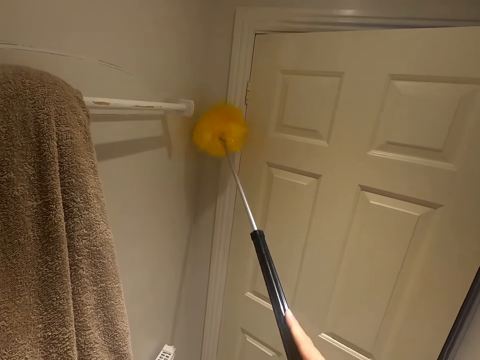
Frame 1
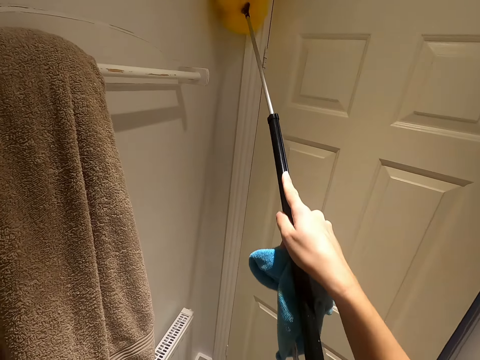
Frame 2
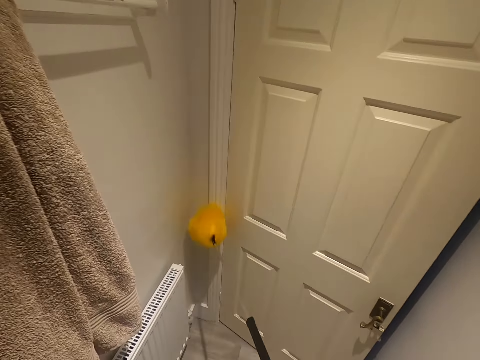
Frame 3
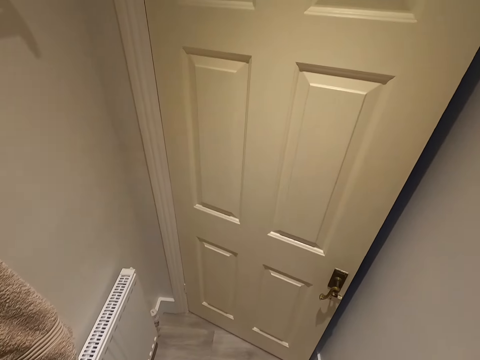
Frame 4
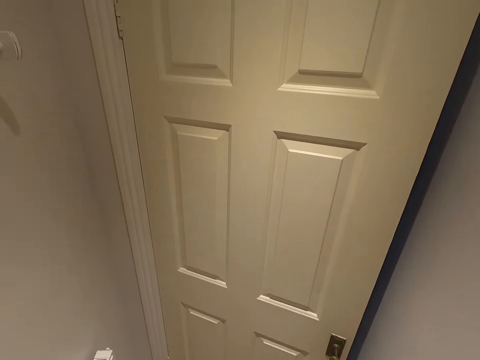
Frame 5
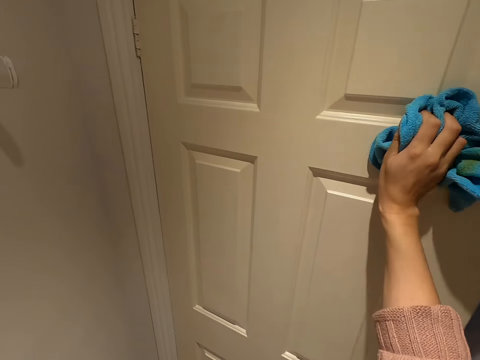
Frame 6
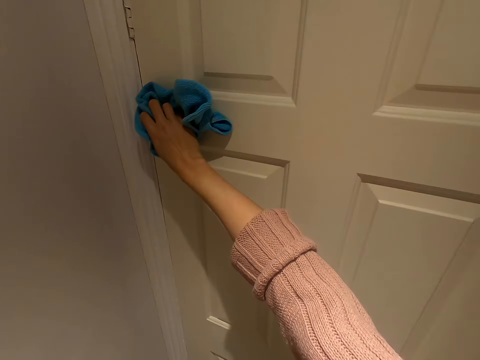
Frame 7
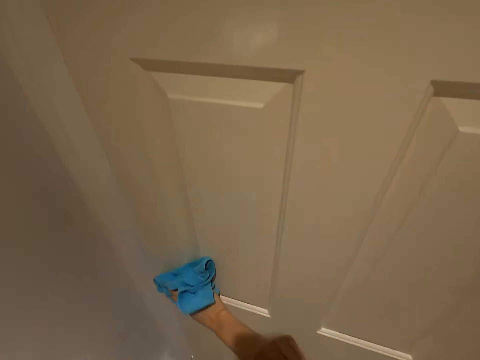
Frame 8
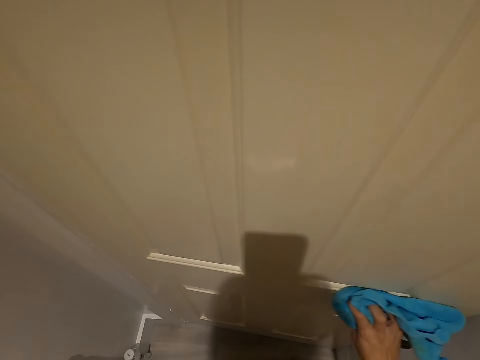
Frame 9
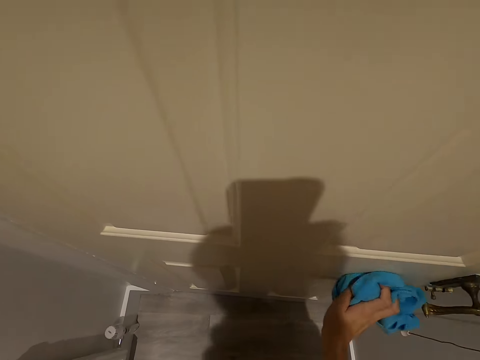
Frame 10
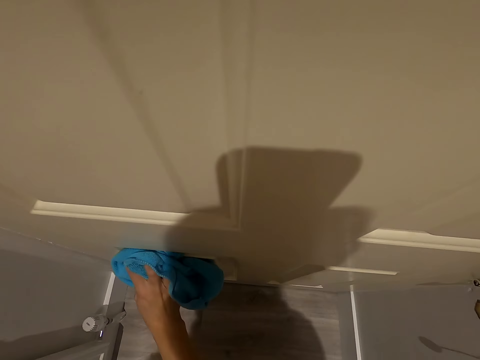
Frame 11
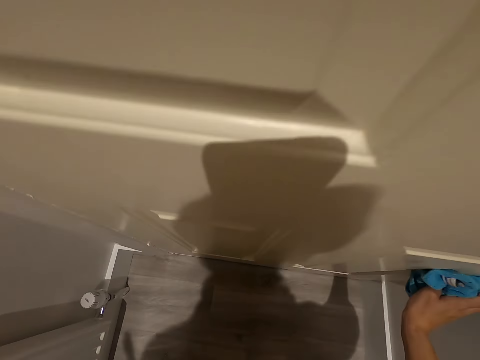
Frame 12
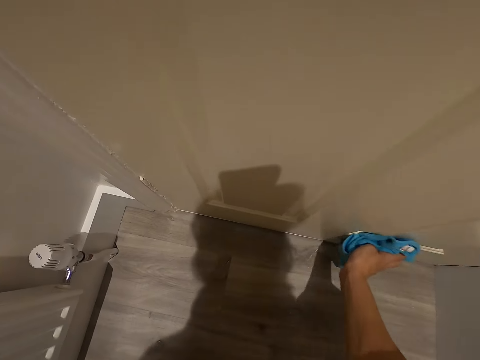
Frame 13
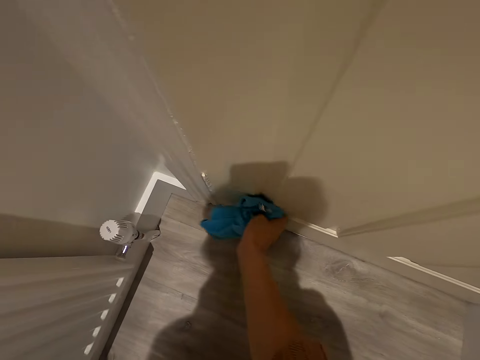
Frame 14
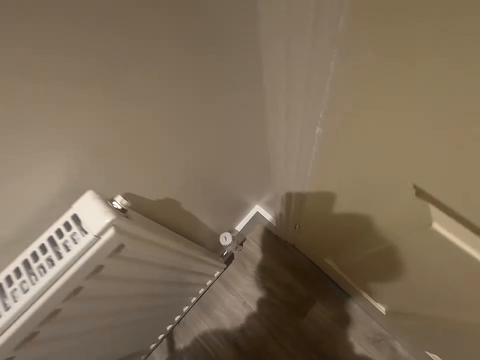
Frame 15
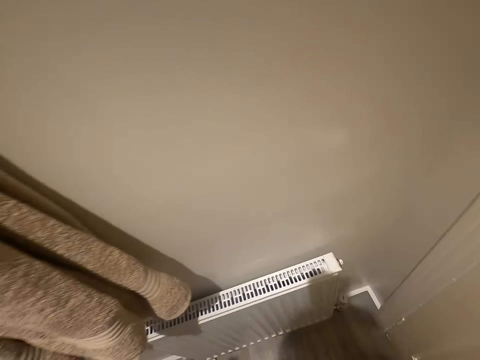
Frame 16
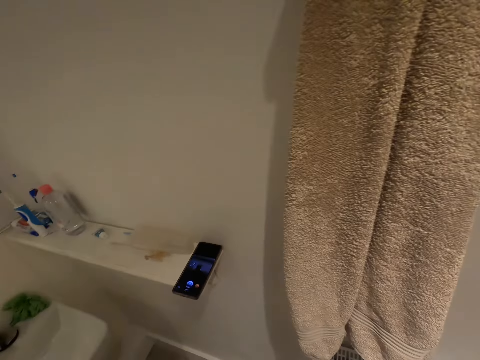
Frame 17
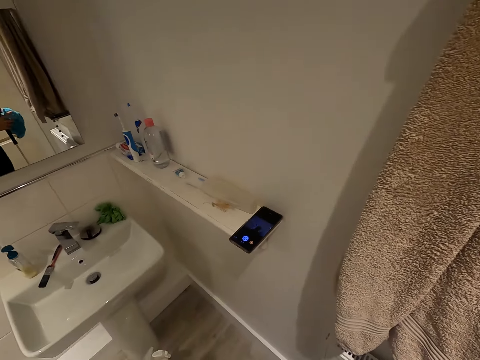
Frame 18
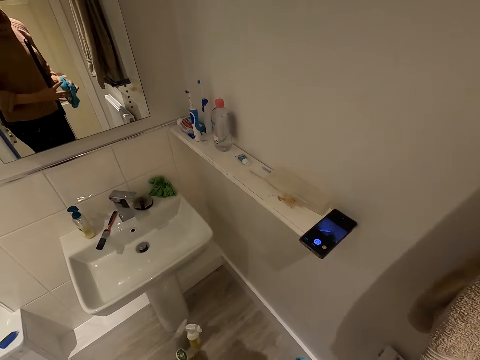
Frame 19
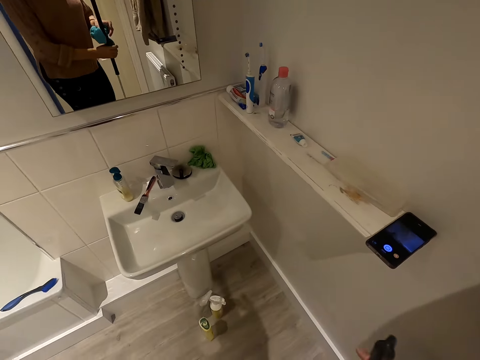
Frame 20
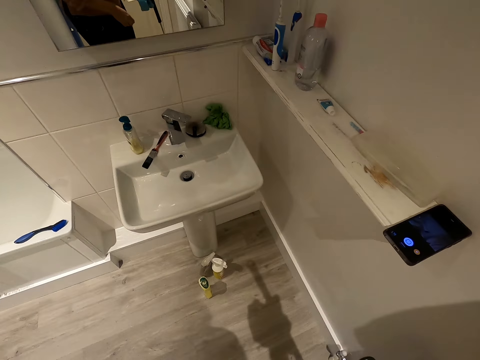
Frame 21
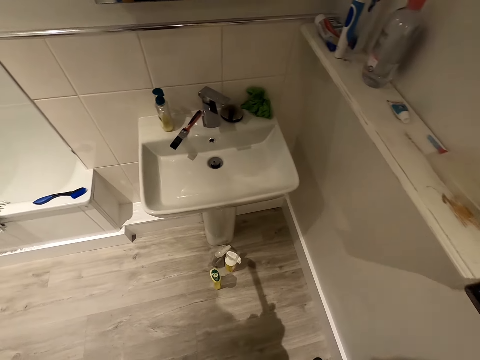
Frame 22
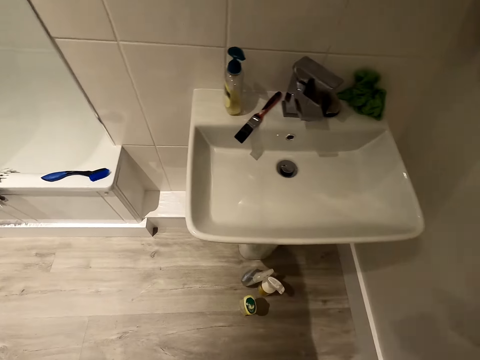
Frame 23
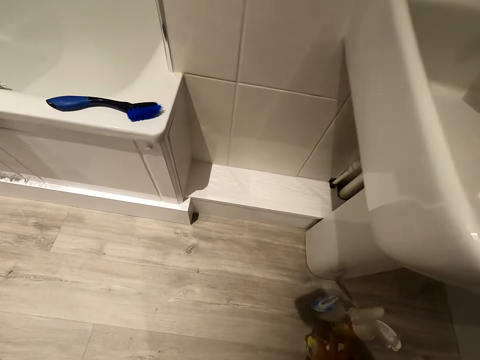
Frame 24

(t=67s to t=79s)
The camera wearer wipes the door with a cloth.

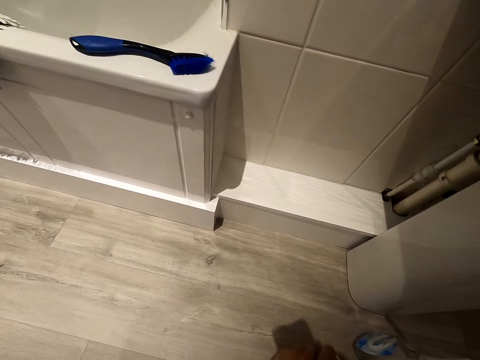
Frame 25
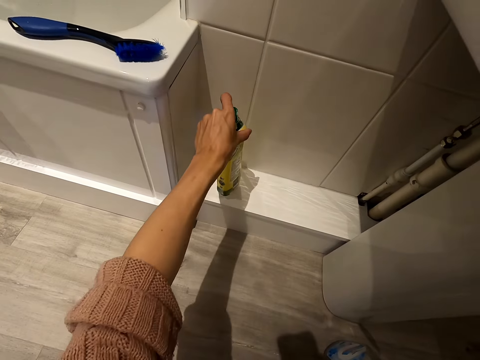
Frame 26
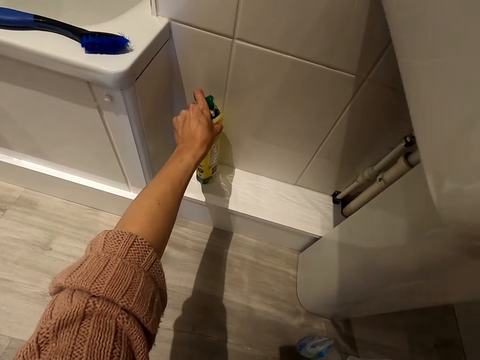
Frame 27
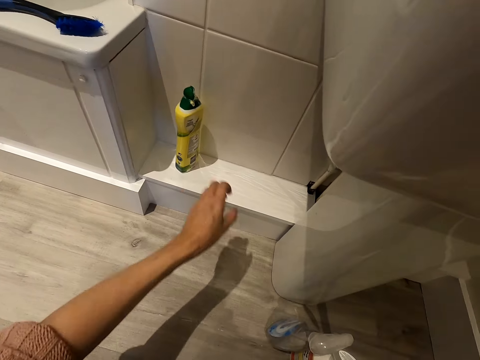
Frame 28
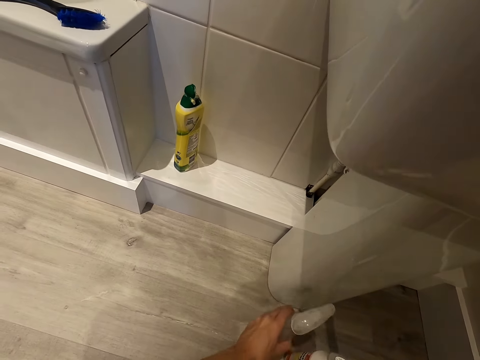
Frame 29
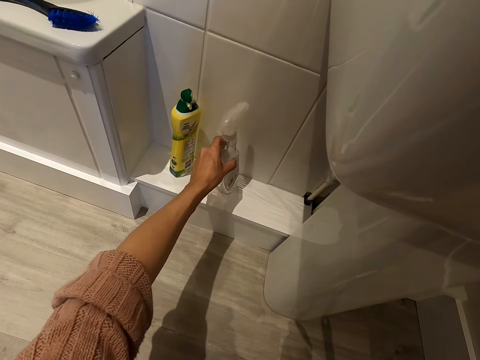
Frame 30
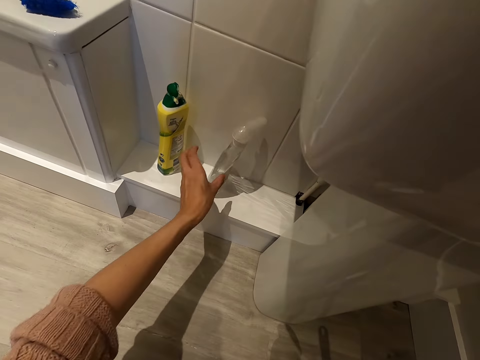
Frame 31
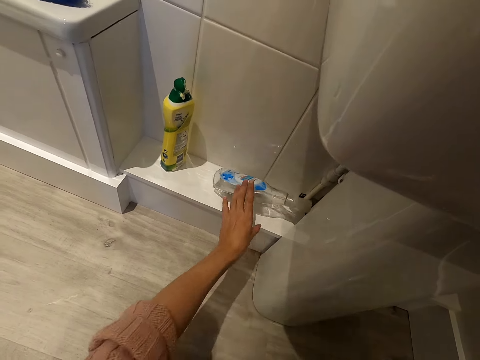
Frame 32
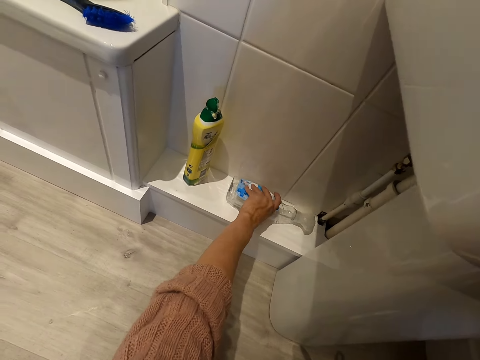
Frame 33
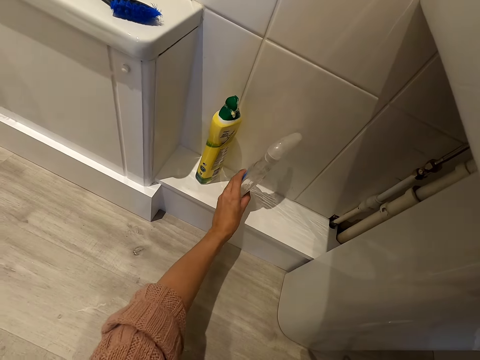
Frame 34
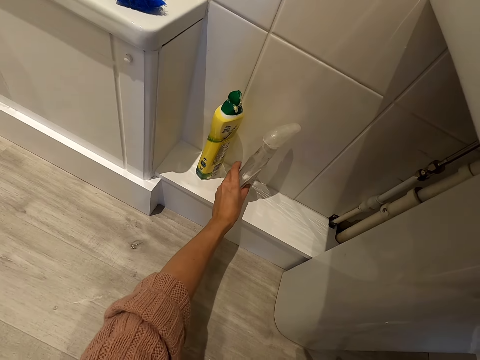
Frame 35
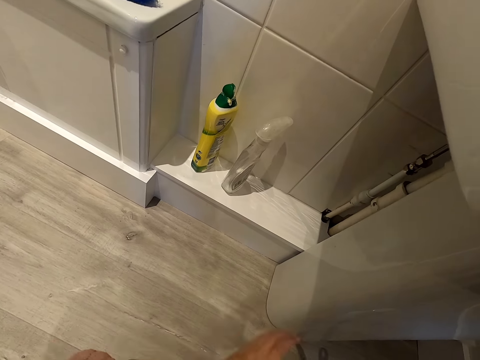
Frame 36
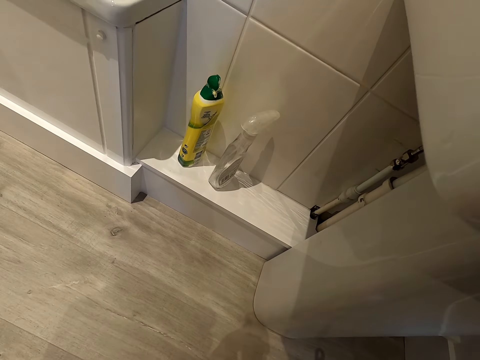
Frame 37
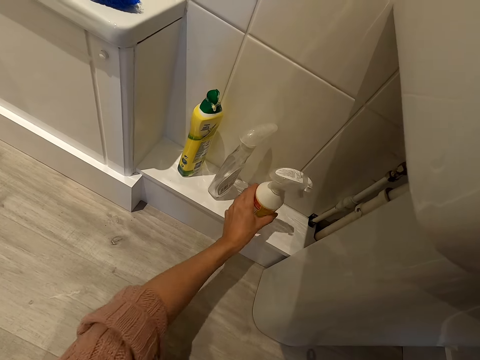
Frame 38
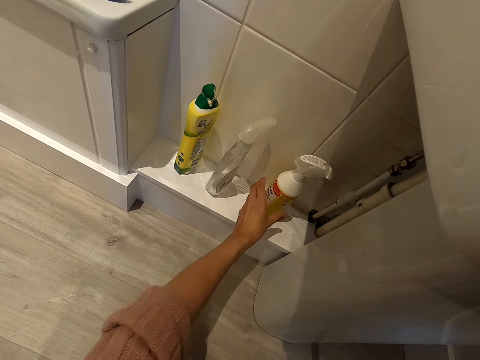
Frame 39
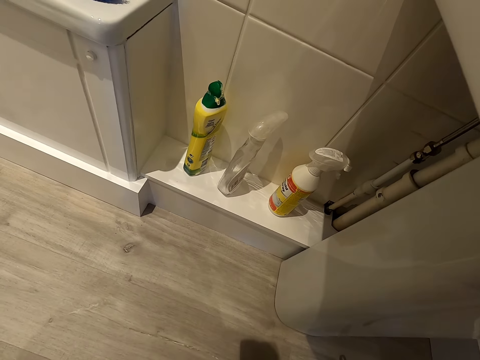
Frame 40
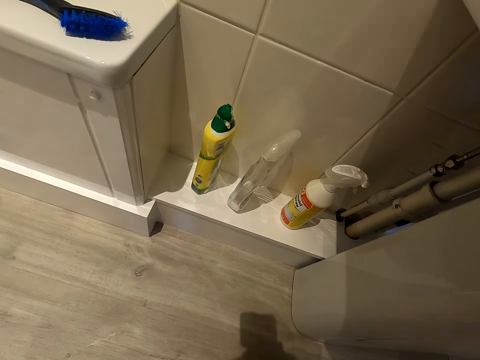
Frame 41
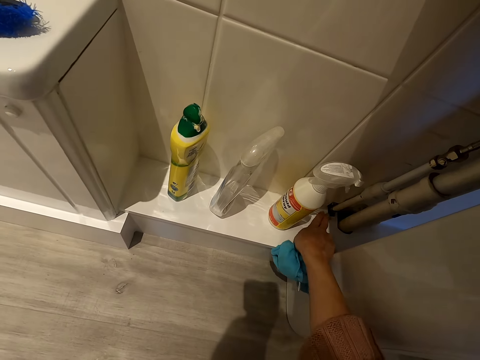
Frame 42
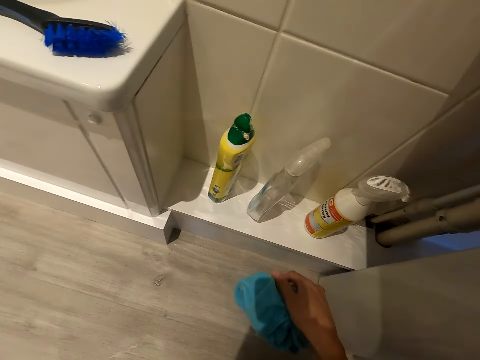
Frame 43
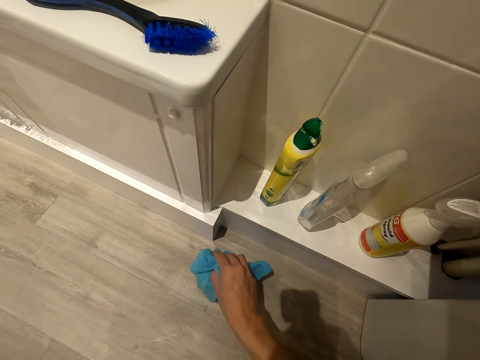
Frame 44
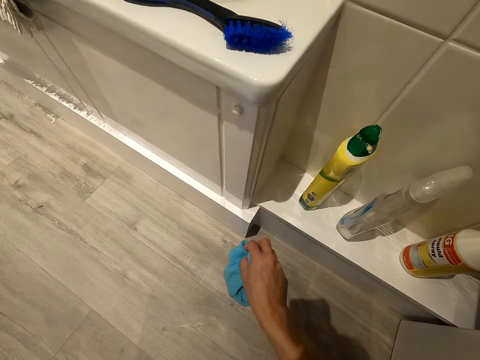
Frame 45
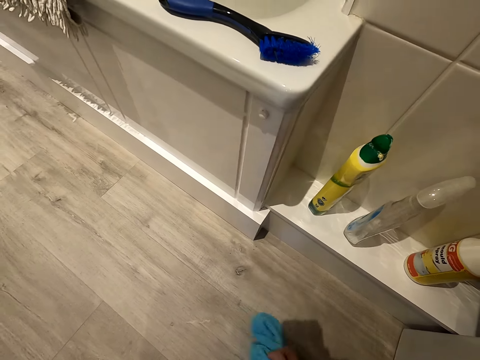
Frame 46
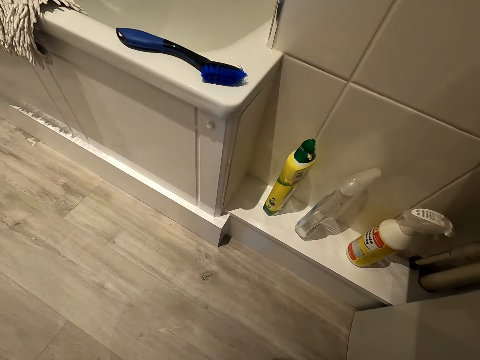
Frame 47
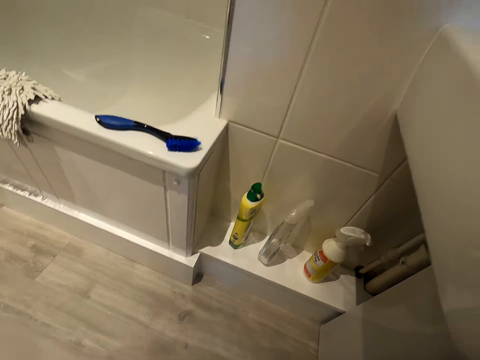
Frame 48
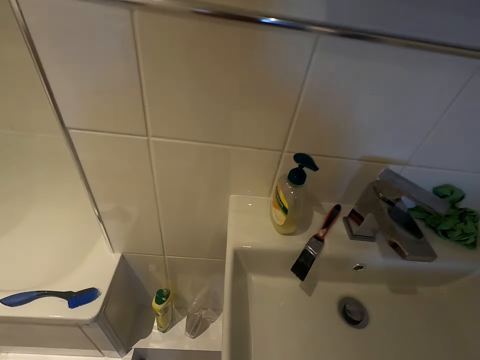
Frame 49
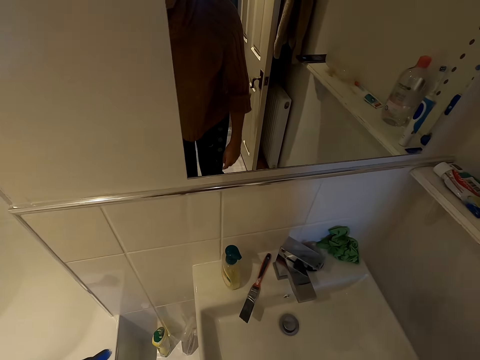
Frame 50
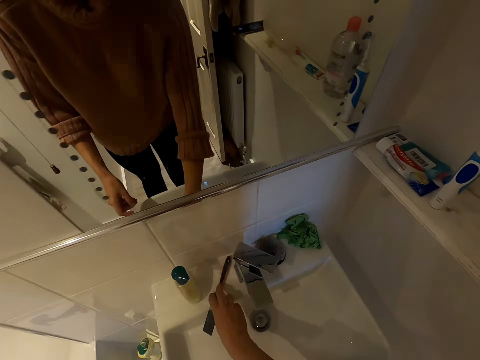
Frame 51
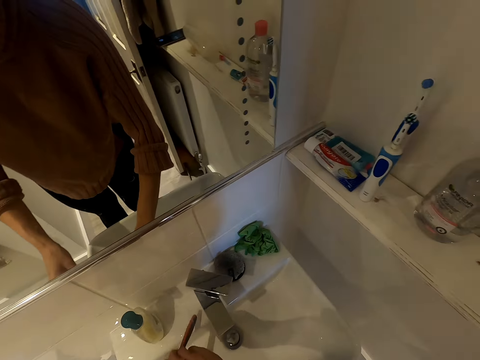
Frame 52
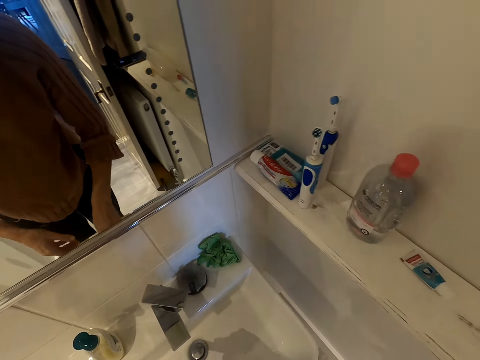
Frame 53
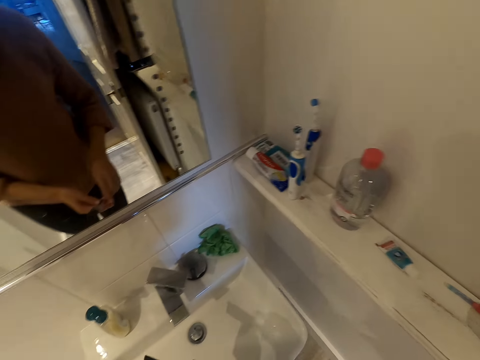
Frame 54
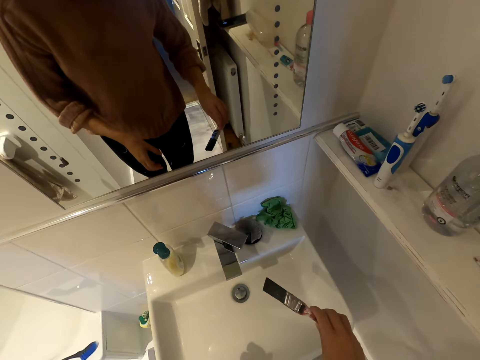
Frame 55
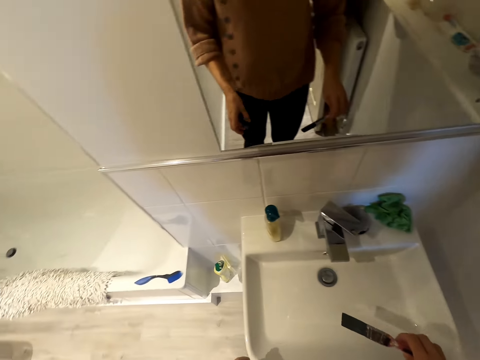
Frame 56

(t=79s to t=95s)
The camera wearer picks up the detergent bottle. He places it on the surface. He grabs the spray can. He puts the spray can on the top surface. He picks up the splash bottle. He puts the splash bottle on the surface. He wipes the surface with his hand. He wipes the surface with a cloth. He picks up the paint brush on top of the sink.
